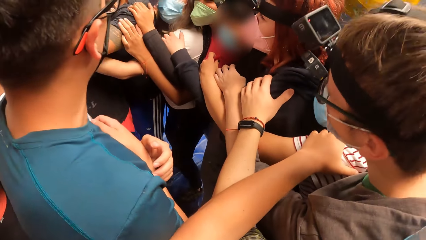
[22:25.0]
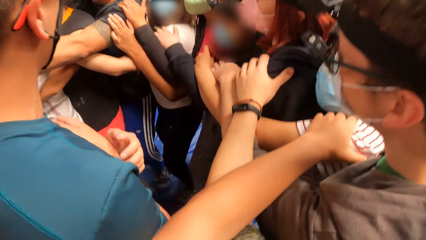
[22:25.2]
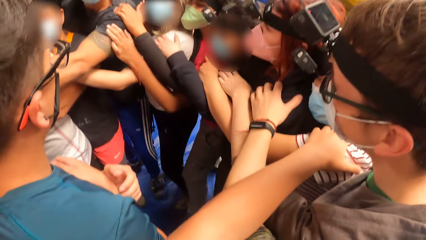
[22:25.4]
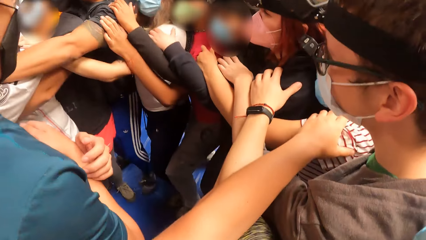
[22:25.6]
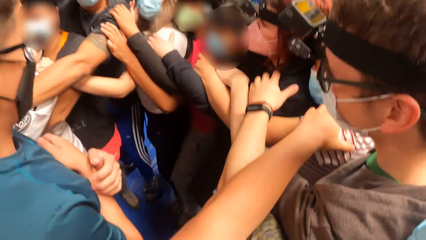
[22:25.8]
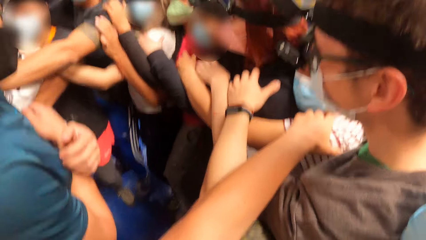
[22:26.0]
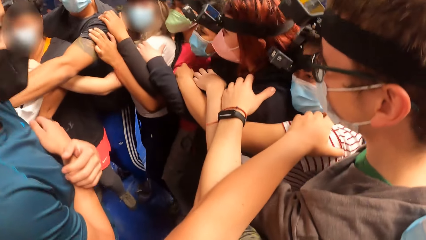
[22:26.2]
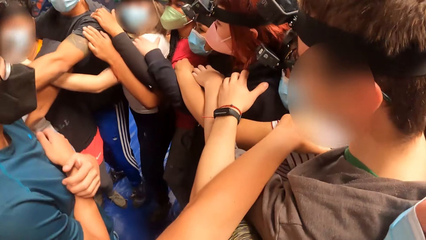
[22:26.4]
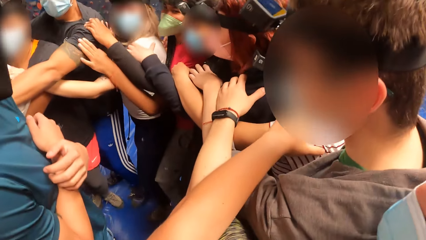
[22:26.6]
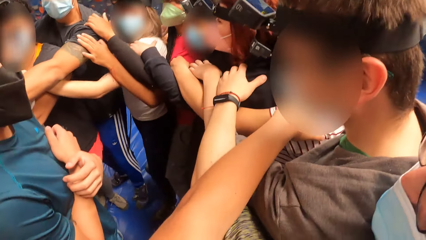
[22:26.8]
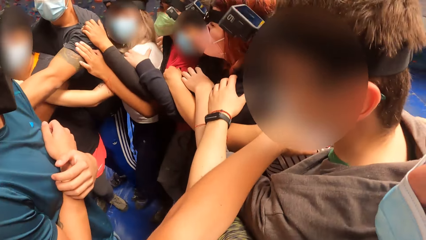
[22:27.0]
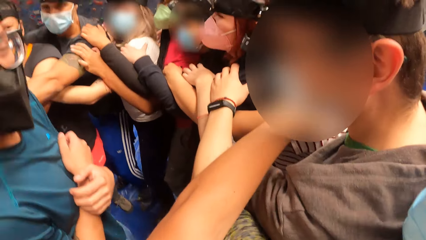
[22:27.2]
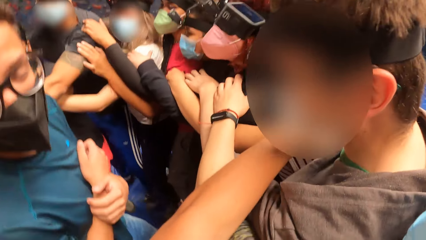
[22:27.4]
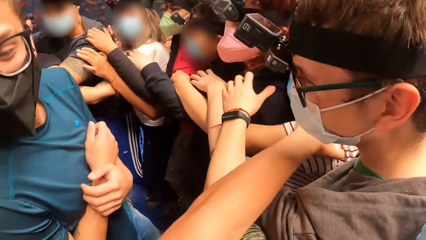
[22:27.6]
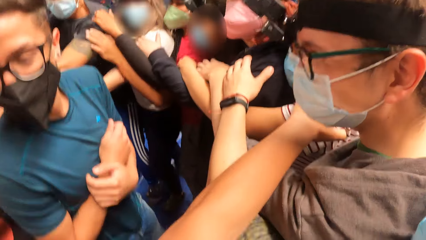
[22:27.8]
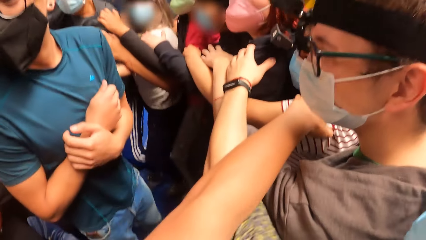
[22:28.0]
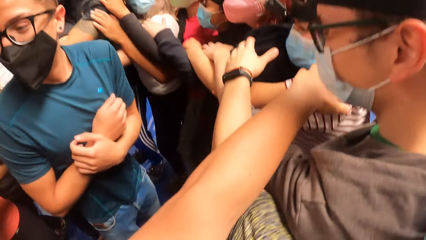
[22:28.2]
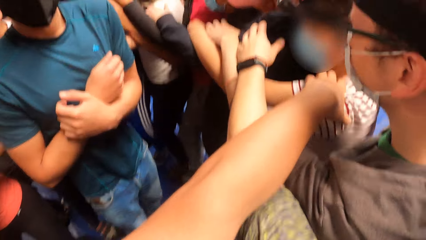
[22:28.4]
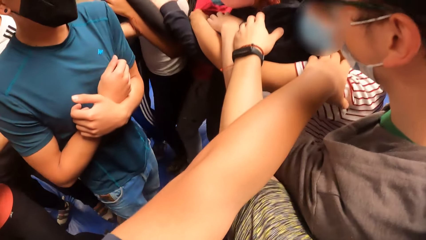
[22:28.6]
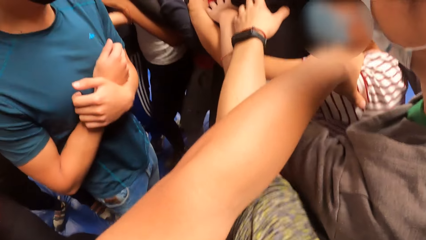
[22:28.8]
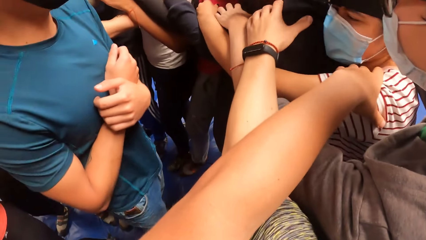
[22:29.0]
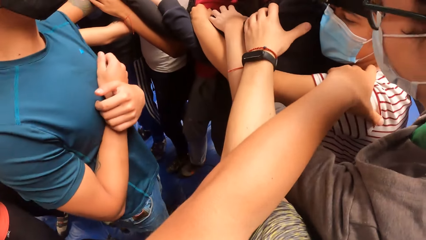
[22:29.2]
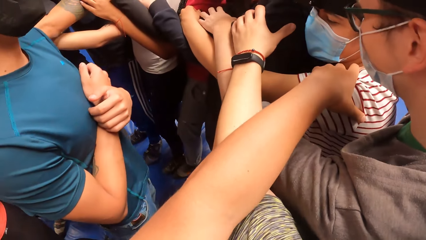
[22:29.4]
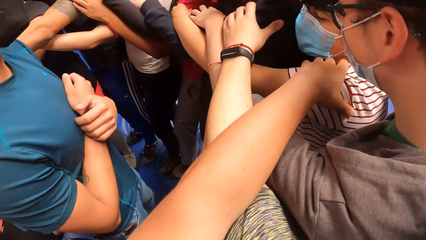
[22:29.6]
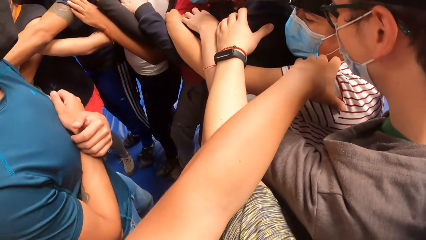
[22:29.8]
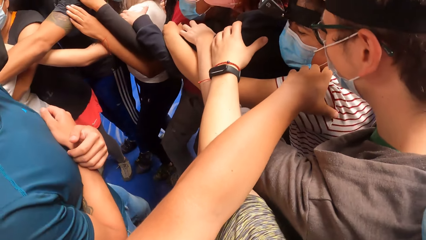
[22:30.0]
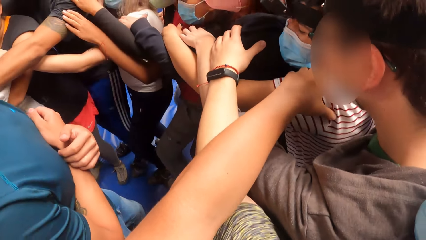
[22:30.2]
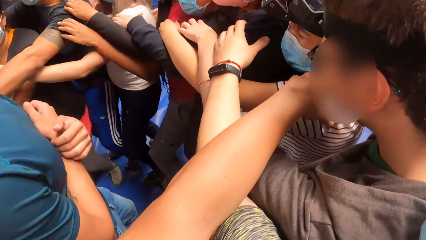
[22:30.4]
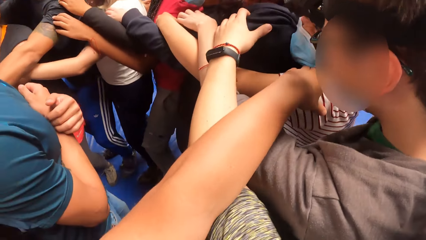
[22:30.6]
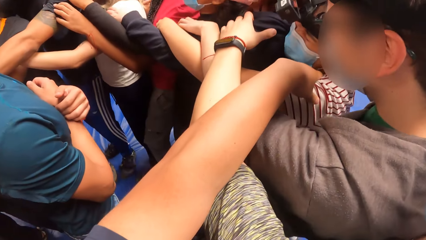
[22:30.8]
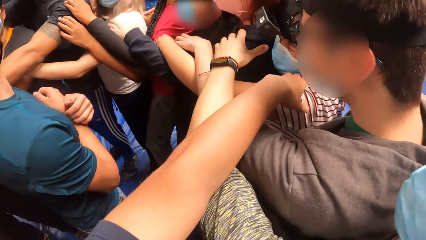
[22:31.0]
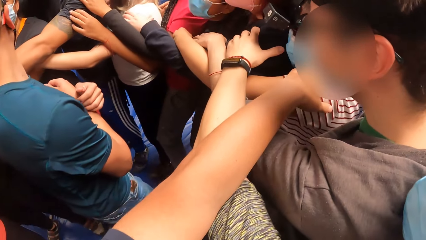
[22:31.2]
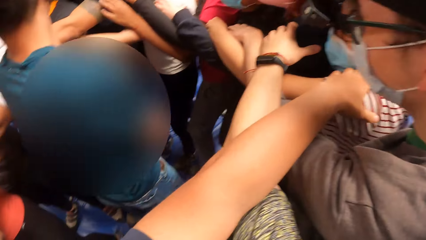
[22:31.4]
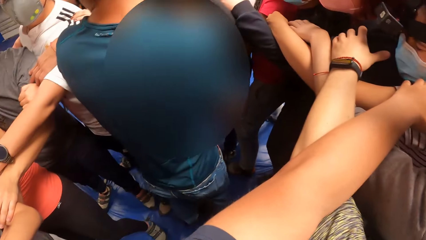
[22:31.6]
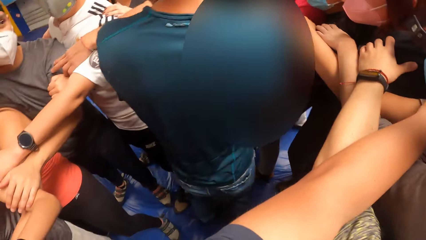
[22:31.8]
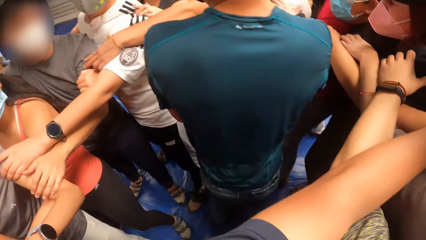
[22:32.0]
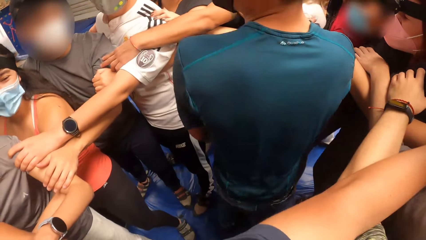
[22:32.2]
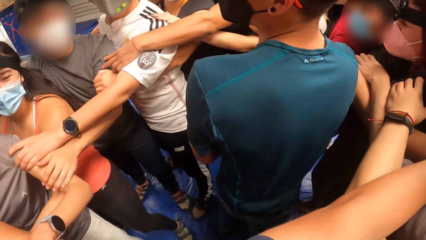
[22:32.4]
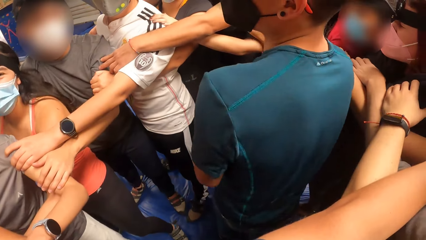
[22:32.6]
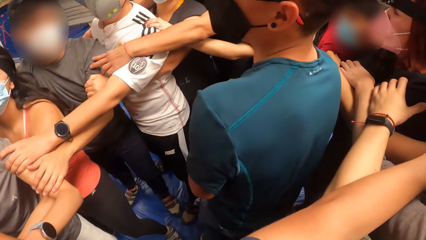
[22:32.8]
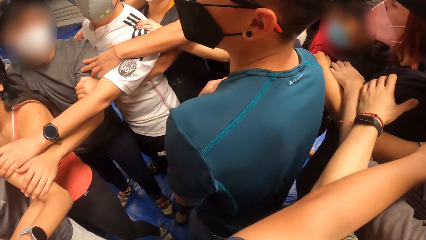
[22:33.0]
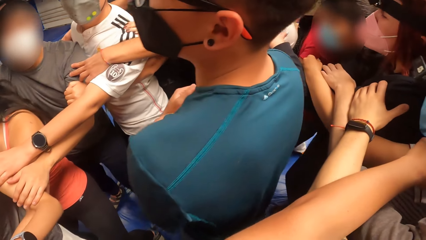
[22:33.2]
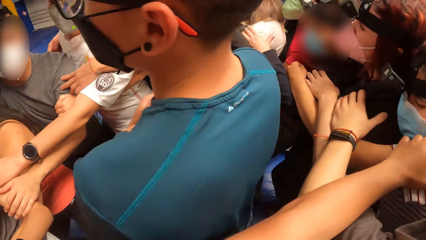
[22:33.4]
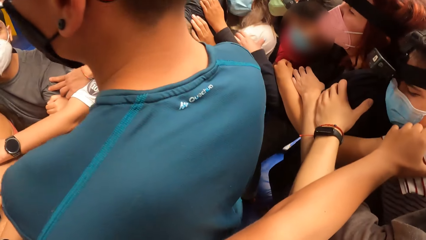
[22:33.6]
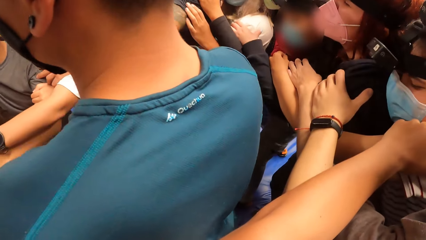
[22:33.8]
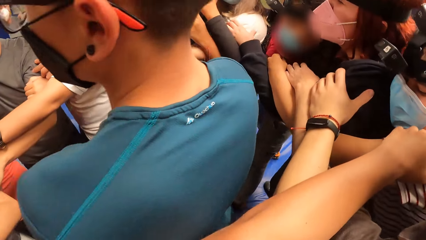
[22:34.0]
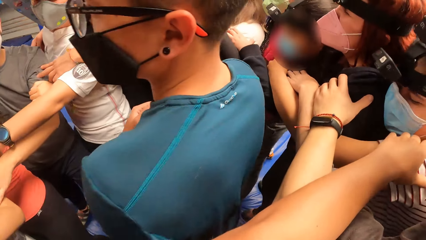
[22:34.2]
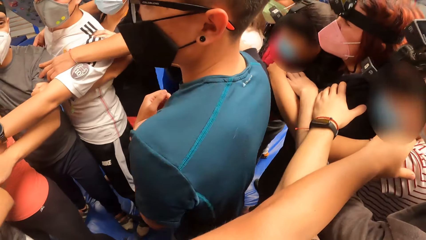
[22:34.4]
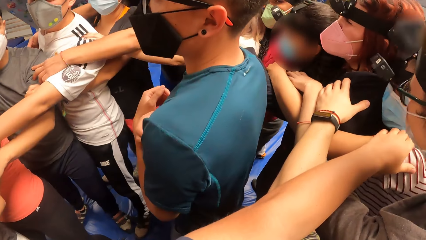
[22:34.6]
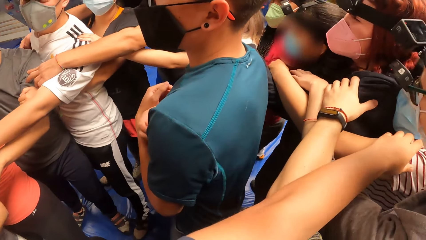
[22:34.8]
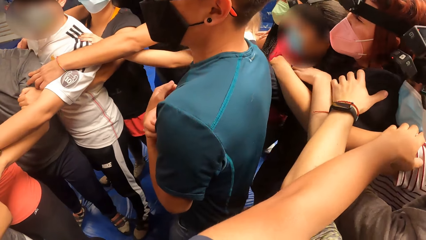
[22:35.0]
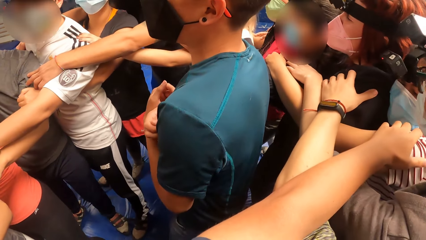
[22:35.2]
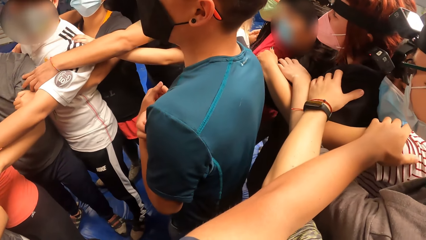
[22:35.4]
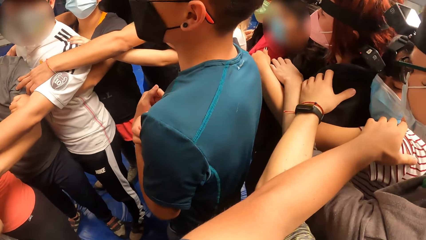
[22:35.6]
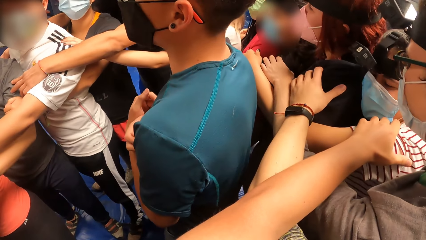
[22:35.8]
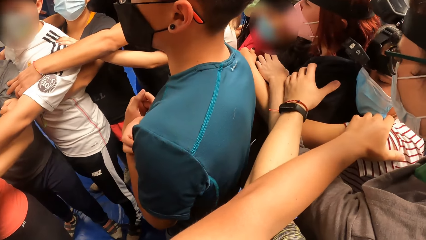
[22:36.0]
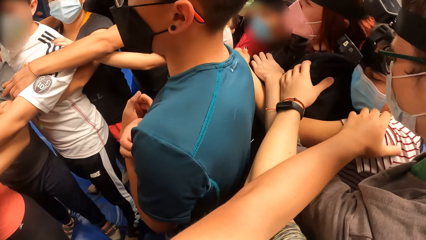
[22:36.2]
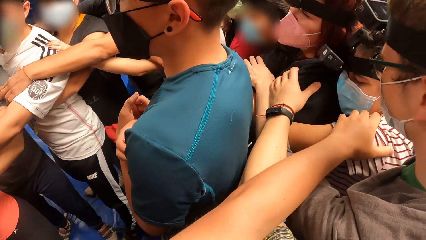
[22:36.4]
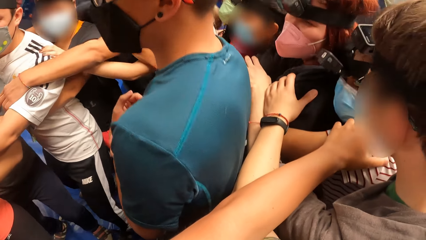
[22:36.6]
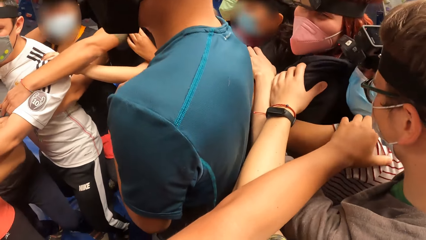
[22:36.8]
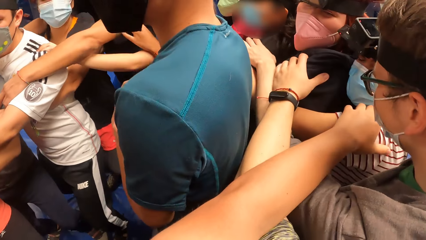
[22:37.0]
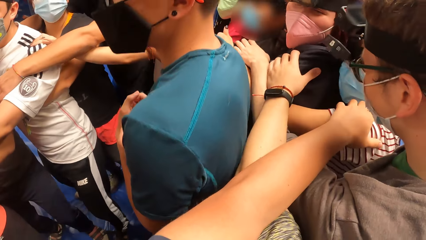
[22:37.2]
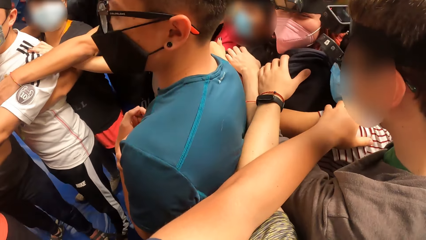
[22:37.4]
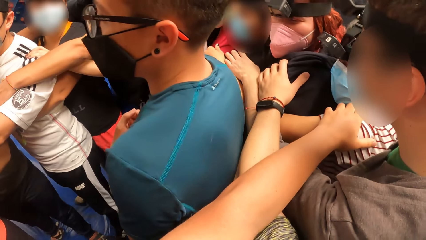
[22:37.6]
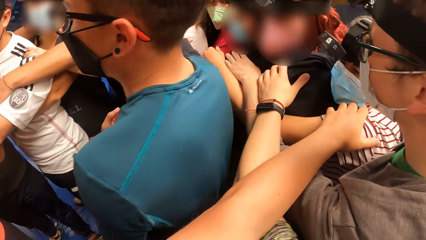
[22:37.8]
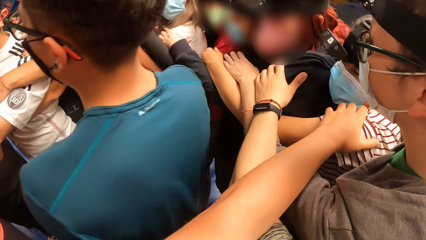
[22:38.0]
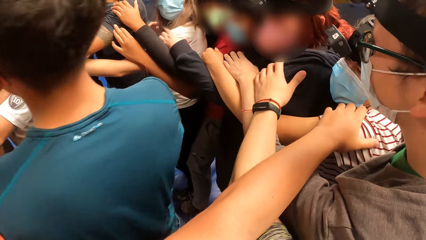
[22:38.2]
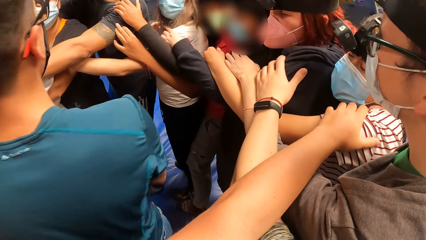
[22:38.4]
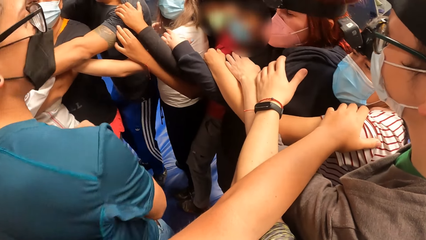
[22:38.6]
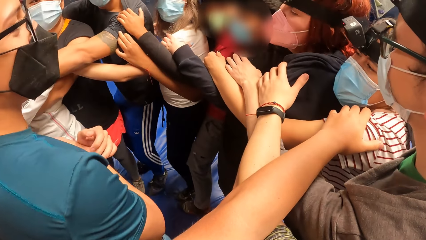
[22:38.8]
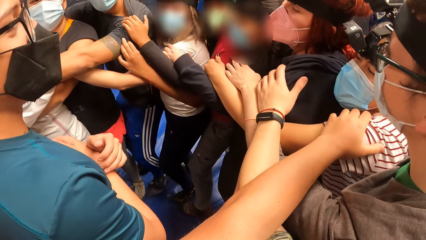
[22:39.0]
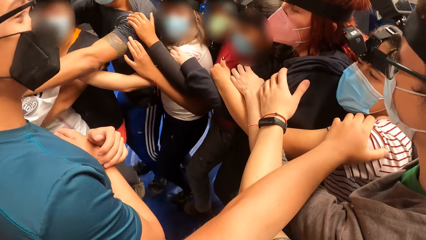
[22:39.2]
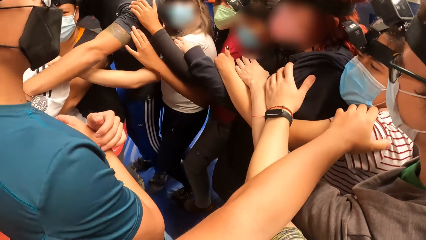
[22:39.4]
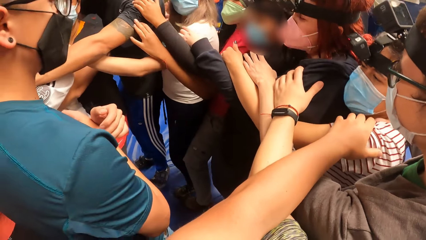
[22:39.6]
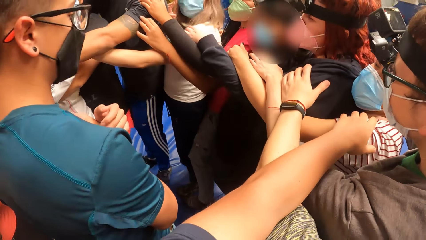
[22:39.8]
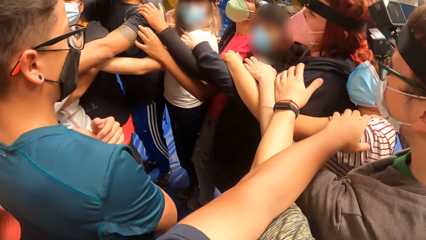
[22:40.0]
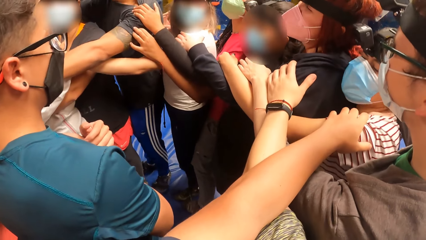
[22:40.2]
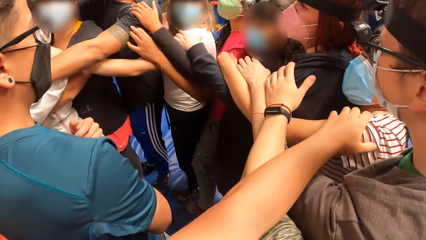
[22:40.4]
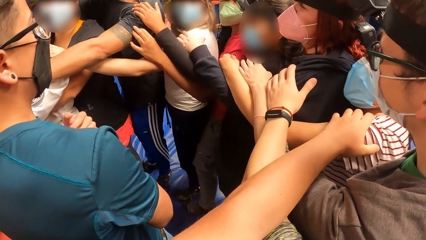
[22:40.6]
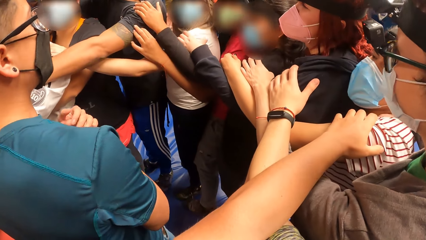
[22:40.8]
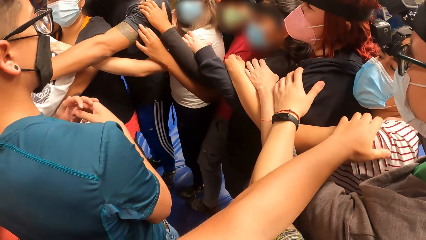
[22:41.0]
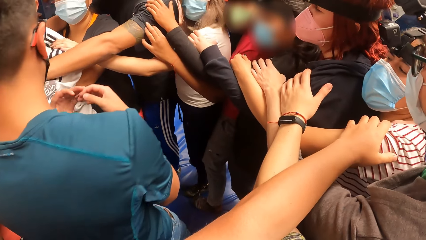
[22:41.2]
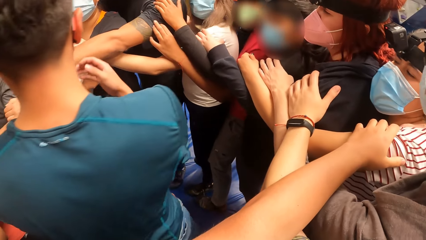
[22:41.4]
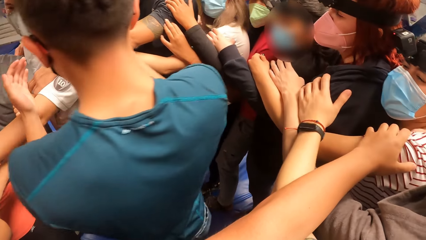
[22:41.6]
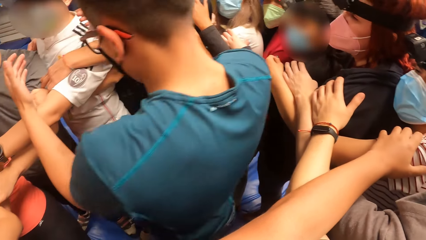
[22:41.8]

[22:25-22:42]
The camera wearer jumps with the group of people on the mattress with both hands on the shoulders of a woman. They move the body. They bend with the group of people with both hands on the shoulders of the woman. A man turns around.
